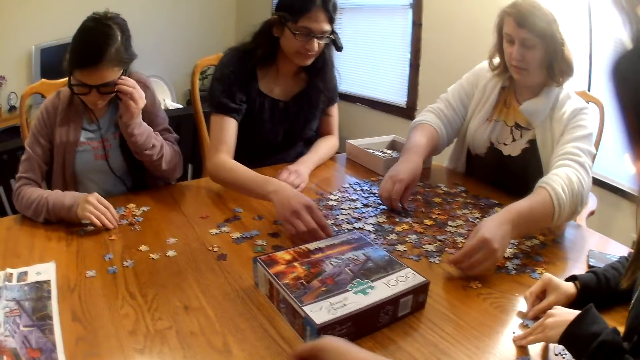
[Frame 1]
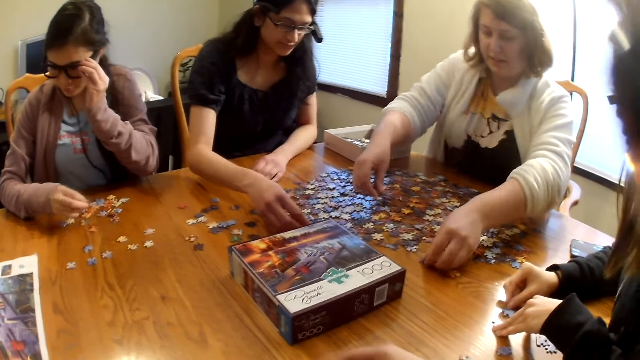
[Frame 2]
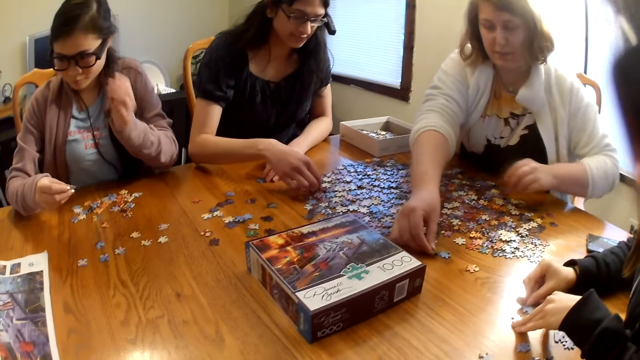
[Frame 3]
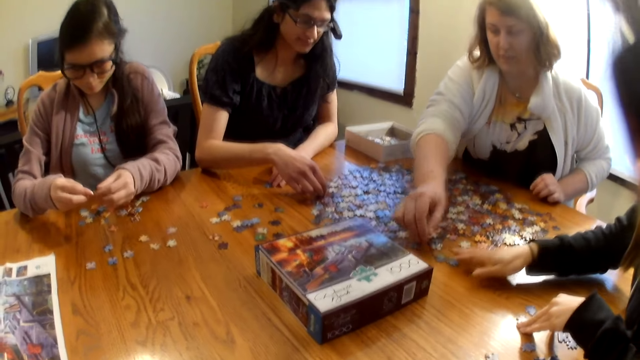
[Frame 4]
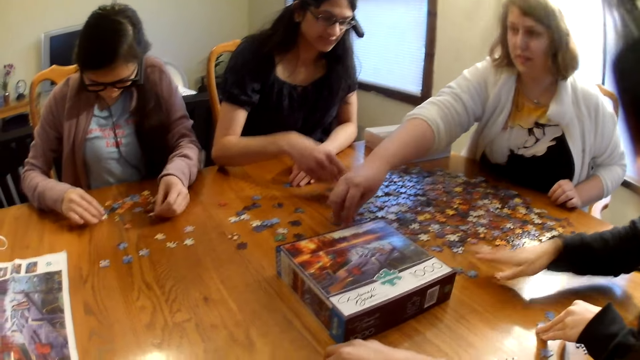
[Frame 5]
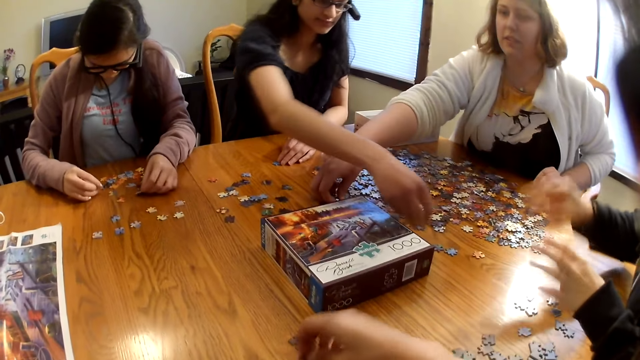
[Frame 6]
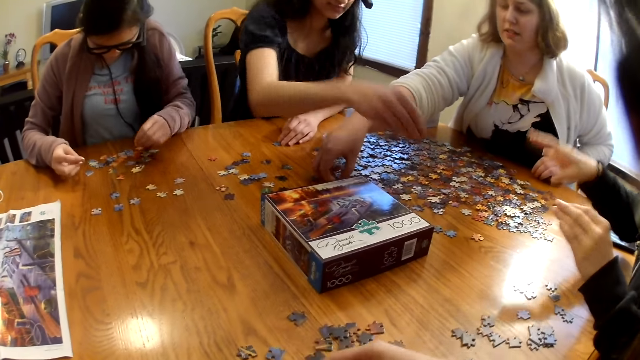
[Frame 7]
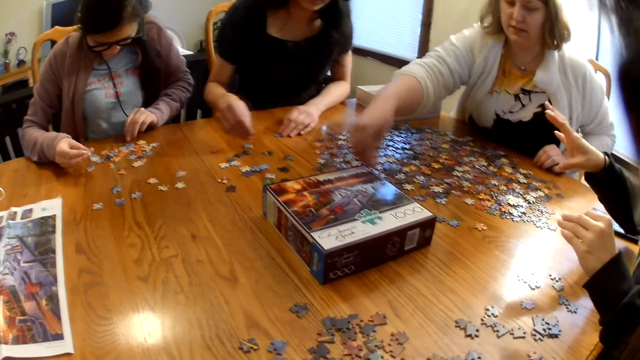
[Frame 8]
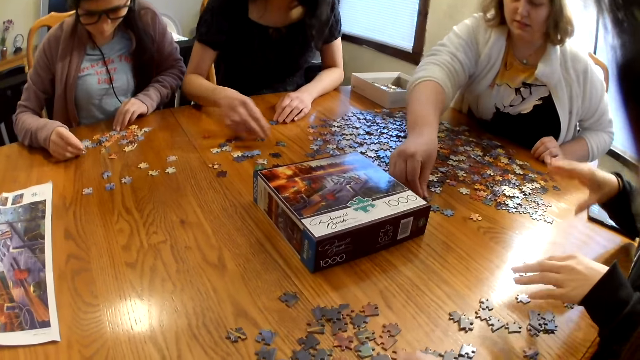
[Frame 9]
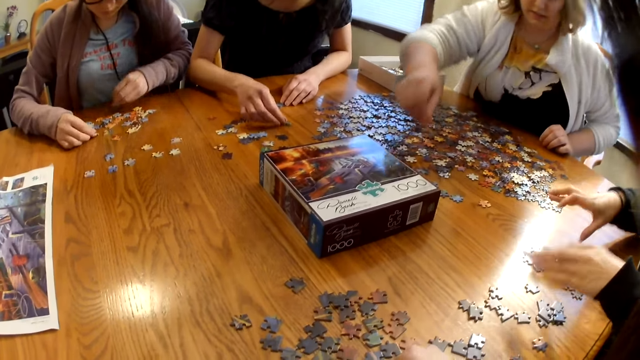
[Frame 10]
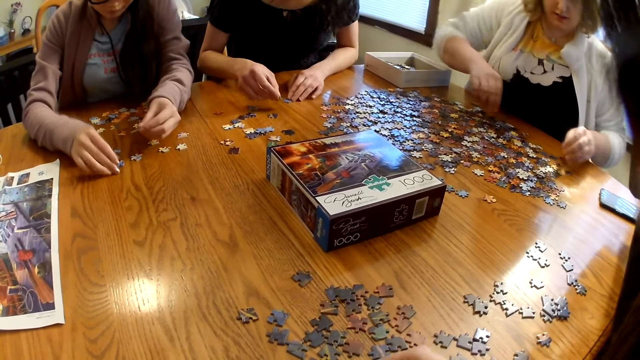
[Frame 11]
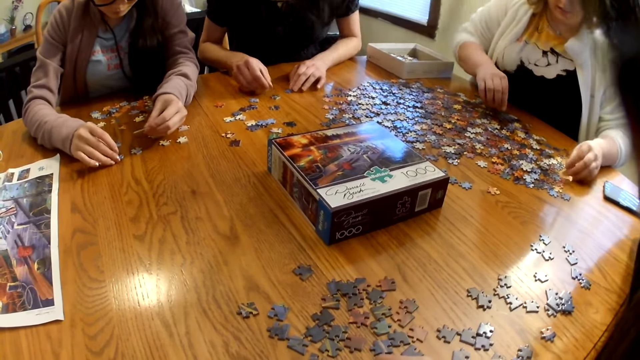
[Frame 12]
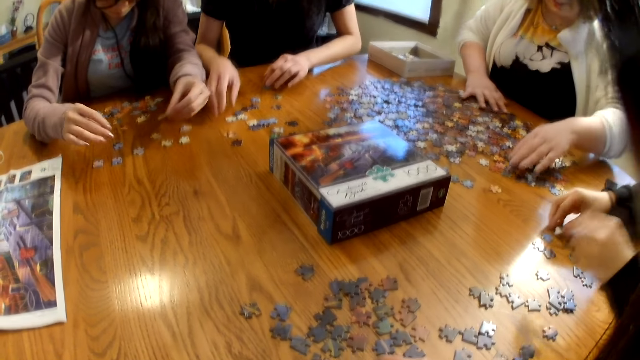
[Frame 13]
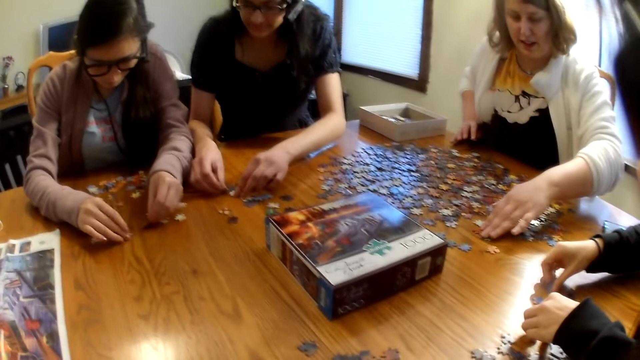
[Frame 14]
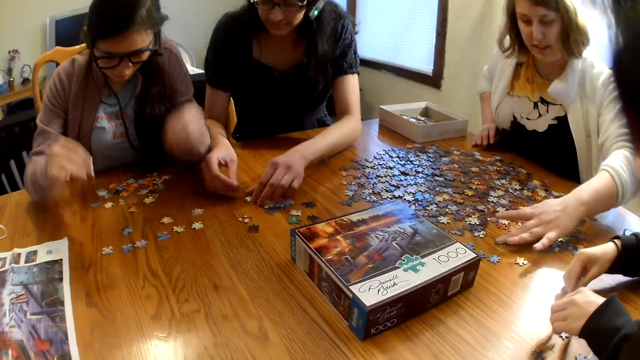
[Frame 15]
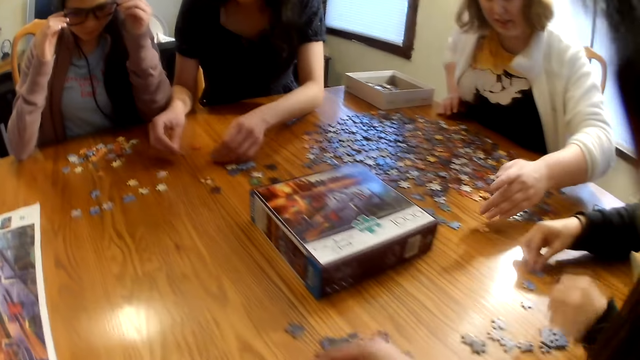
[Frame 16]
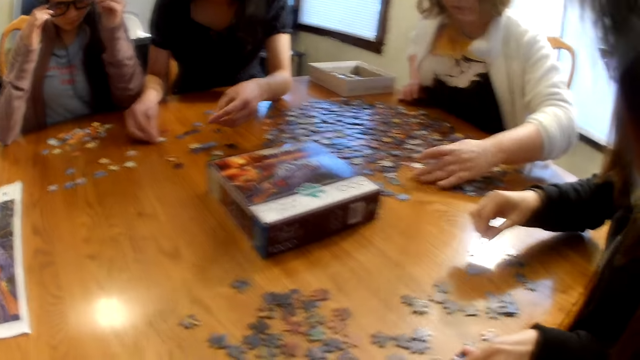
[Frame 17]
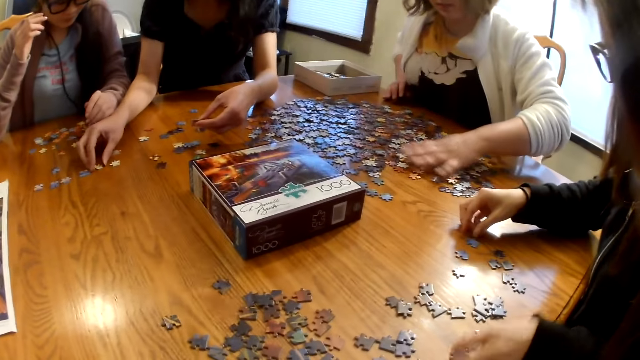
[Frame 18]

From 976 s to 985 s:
A woman moves a piece on the table. The woman places a piece on the table. Another woman looks at the pieces on the table.

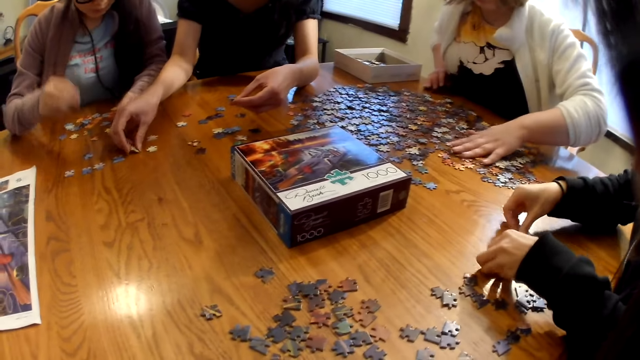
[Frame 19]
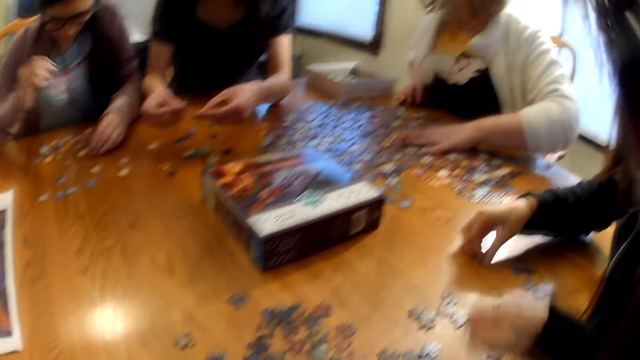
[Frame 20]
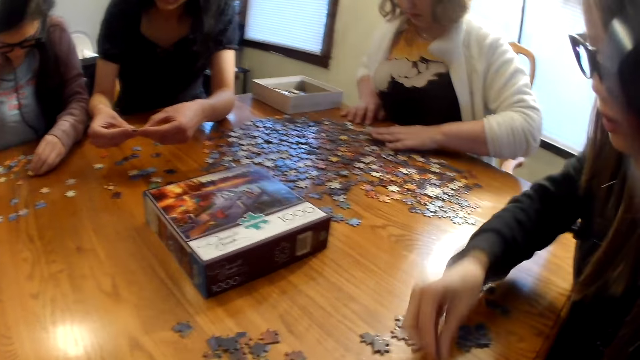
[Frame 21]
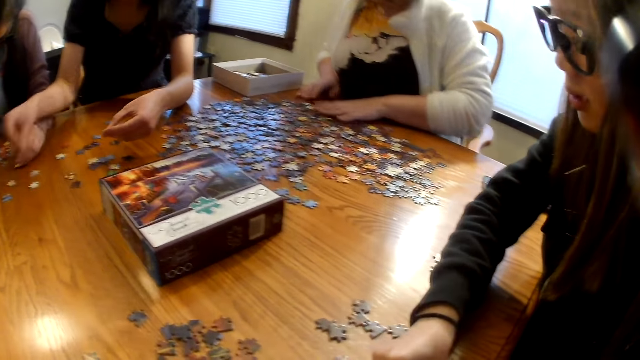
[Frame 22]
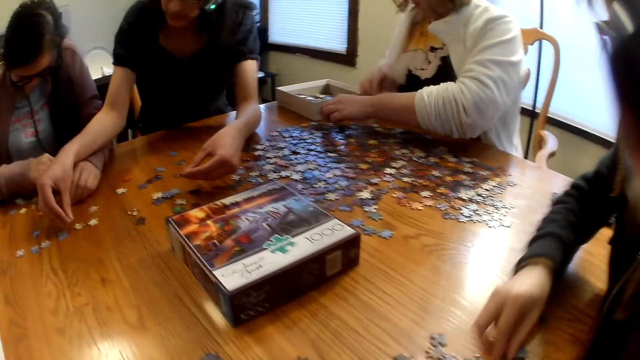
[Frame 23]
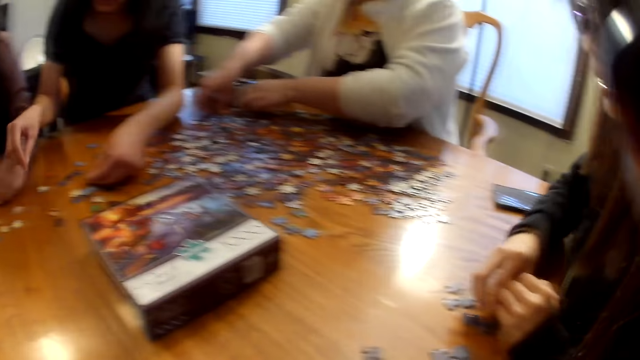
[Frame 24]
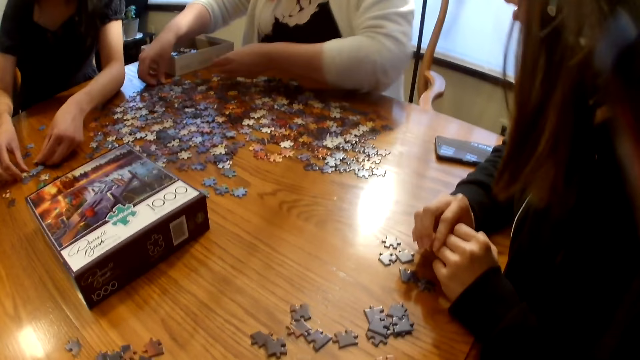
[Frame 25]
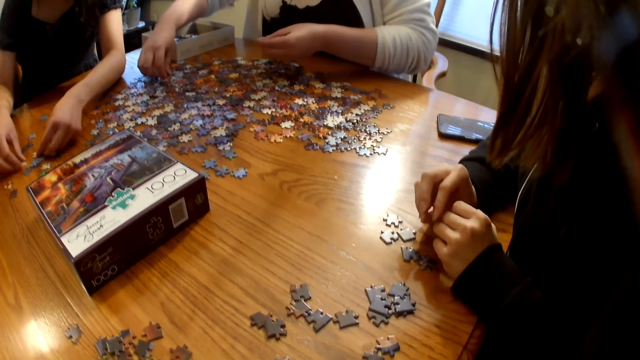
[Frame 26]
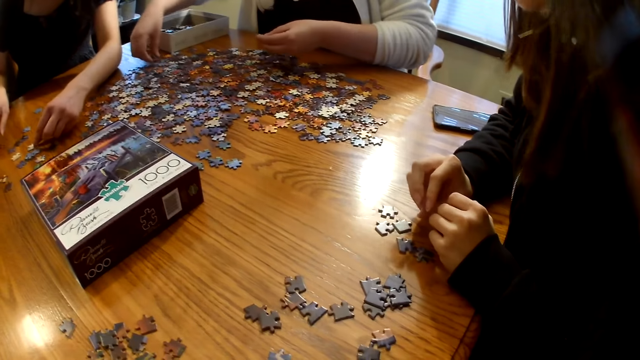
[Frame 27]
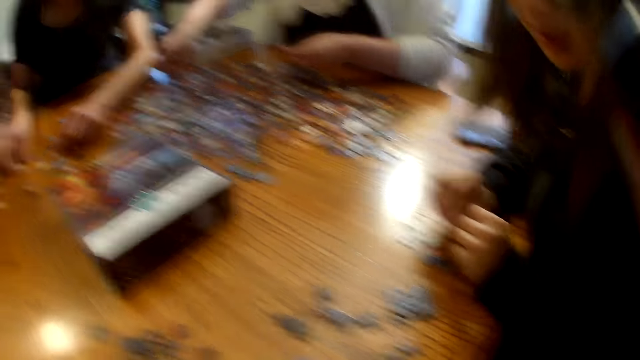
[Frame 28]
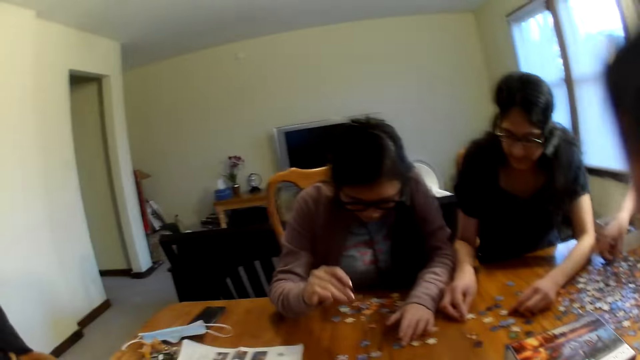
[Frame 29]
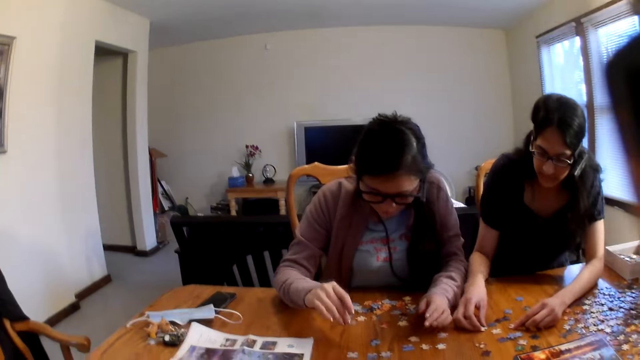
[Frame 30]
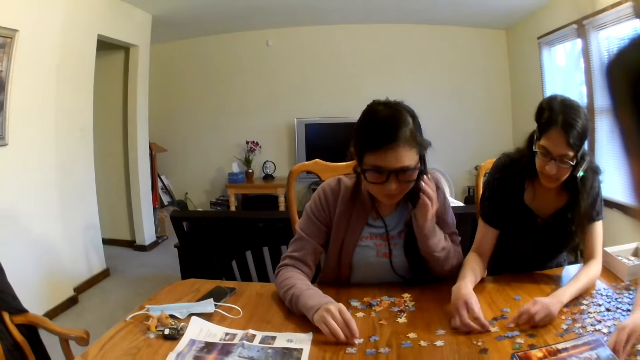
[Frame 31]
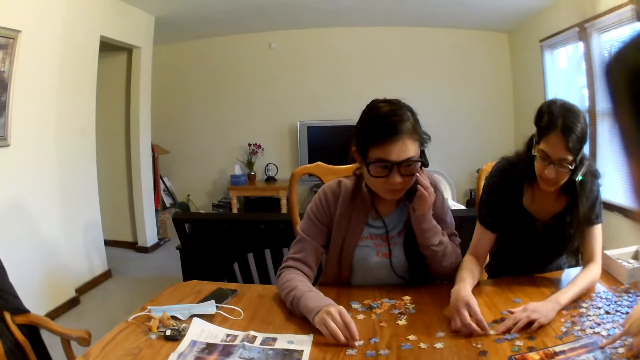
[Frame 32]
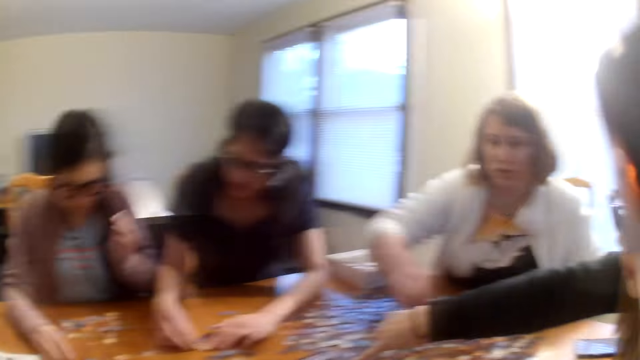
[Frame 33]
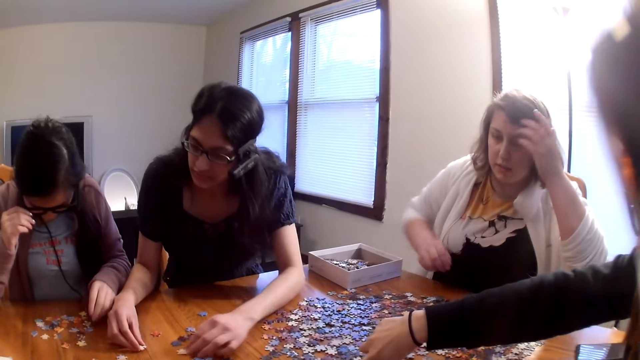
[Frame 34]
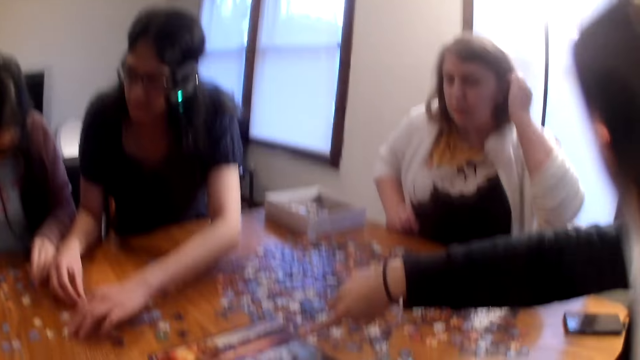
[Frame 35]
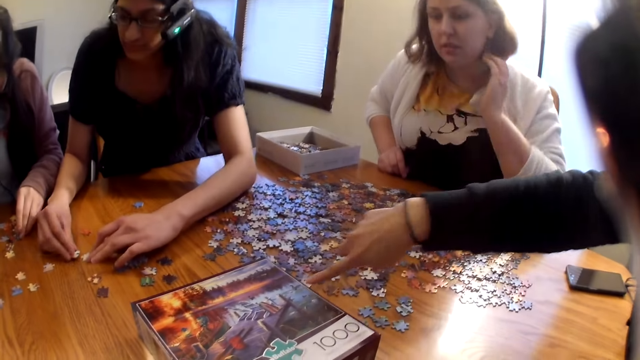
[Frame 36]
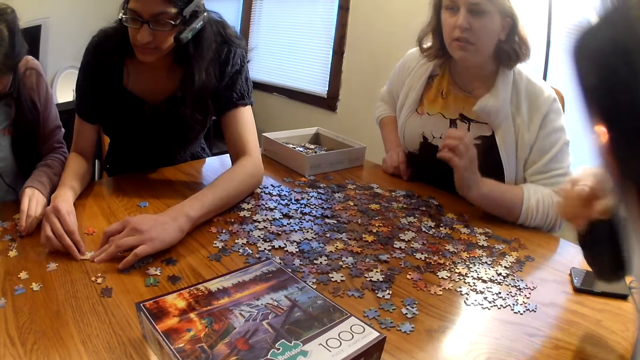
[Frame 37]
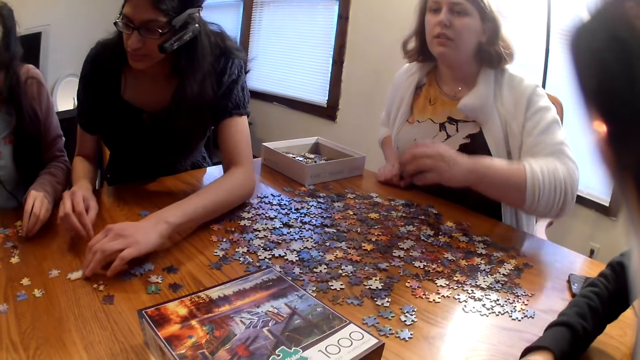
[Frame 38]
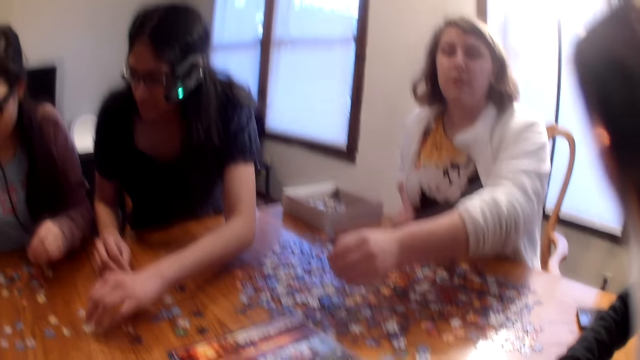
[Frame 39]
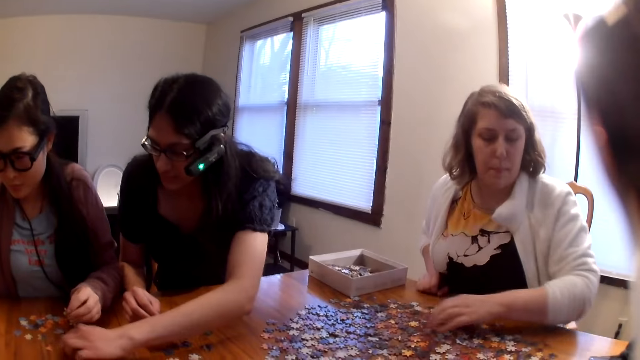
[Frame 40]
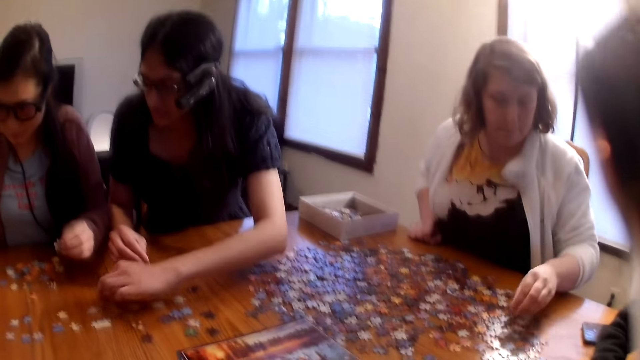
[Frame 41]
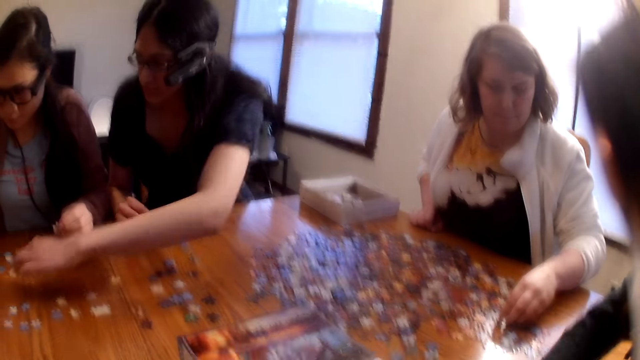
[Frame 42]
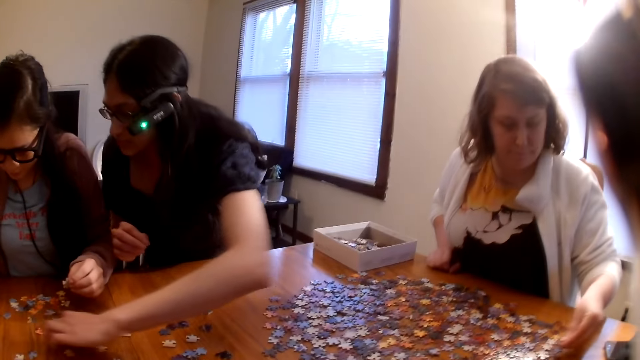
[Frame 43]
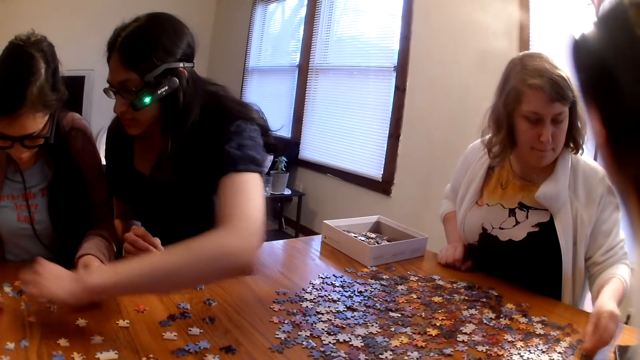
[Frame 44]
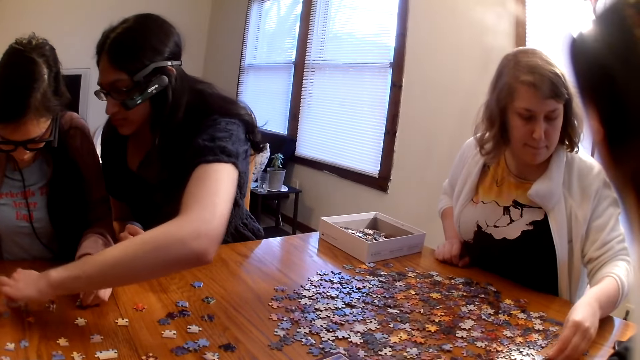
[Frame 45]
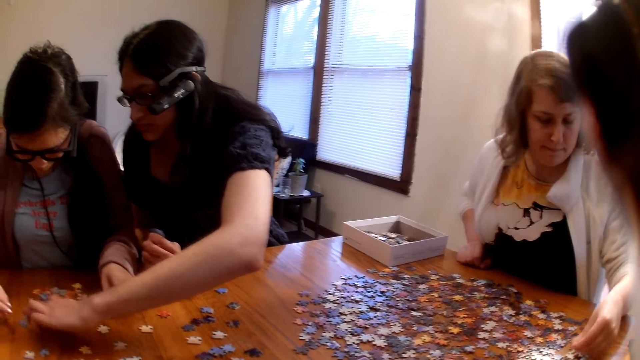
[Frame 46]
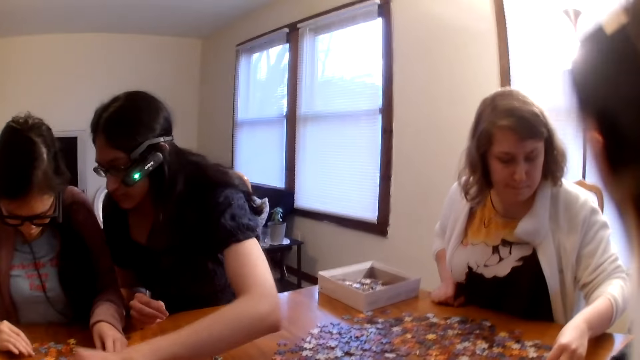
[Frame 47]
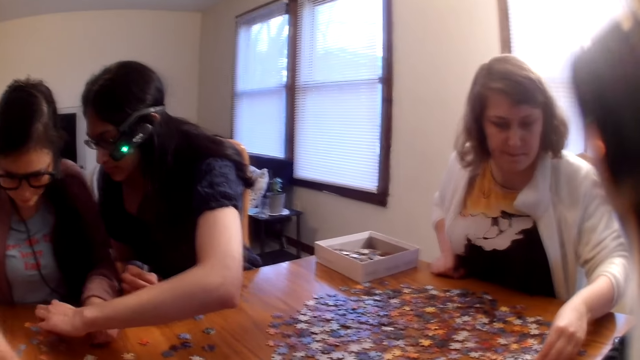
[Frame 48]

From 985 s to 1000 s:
A woman moves a piece on the table. Another woman picks up the piece at the table. The camera wearer speaks. The first woman points at the box. The other woman raises the hand. A third woman moves a piece on the table.
